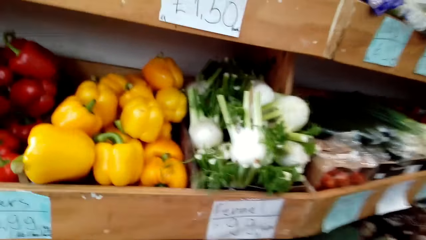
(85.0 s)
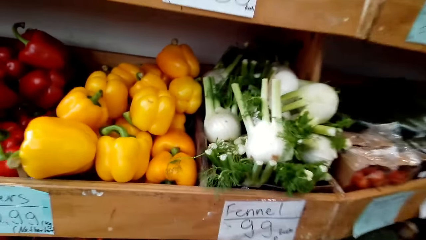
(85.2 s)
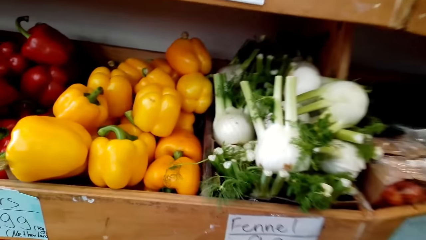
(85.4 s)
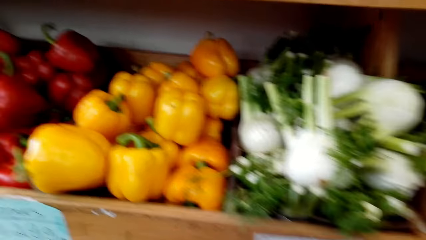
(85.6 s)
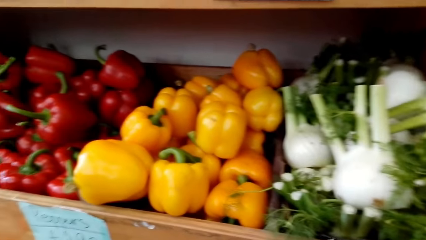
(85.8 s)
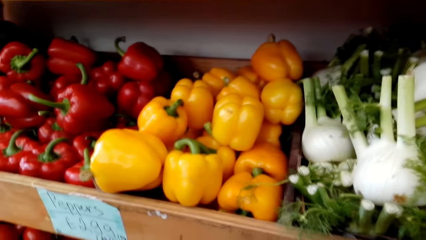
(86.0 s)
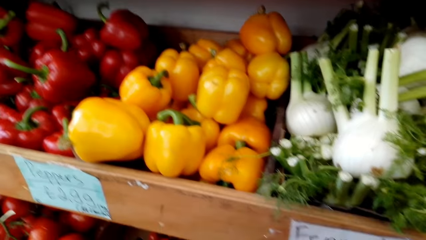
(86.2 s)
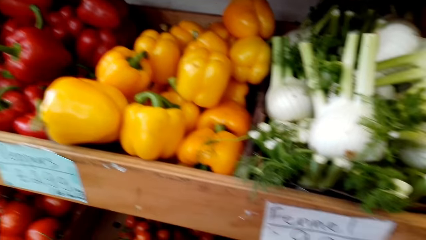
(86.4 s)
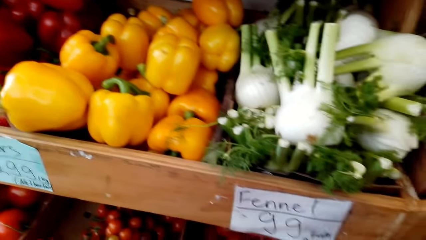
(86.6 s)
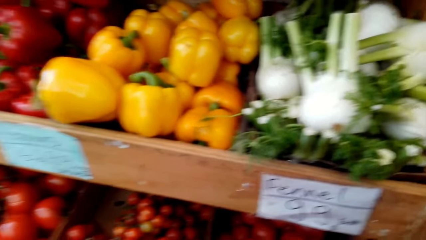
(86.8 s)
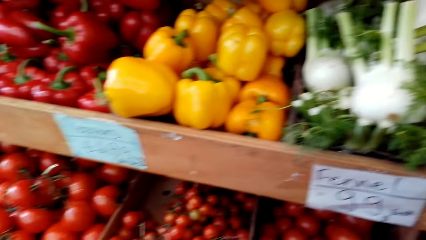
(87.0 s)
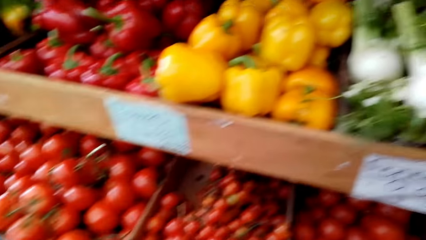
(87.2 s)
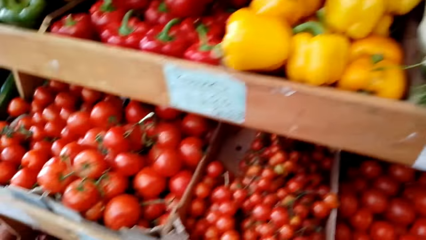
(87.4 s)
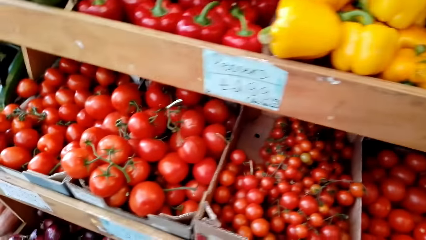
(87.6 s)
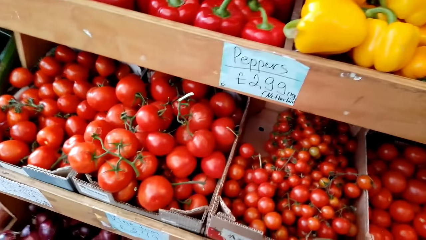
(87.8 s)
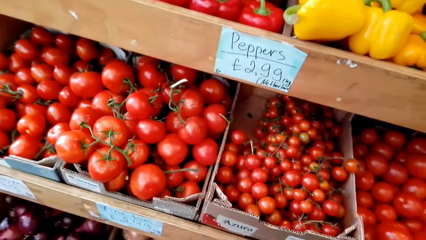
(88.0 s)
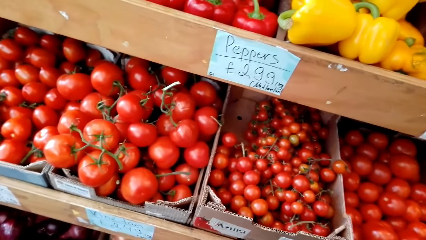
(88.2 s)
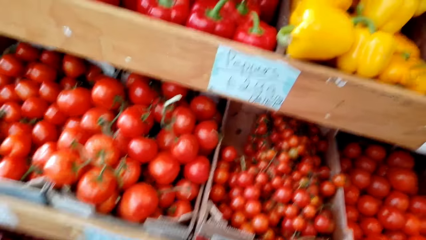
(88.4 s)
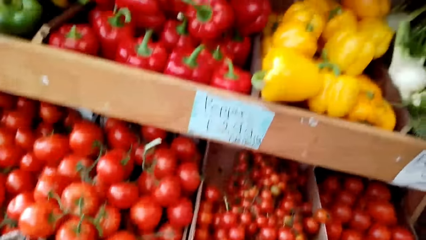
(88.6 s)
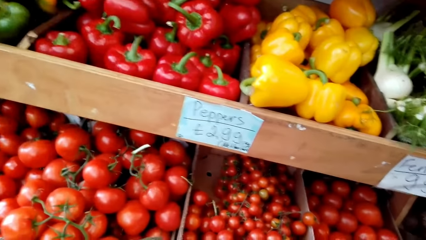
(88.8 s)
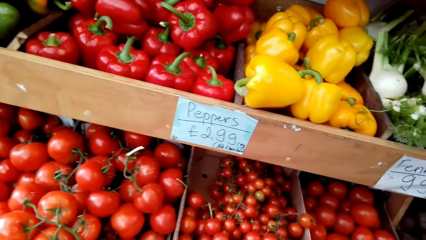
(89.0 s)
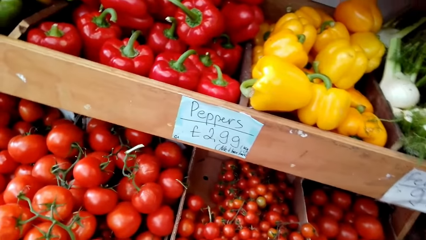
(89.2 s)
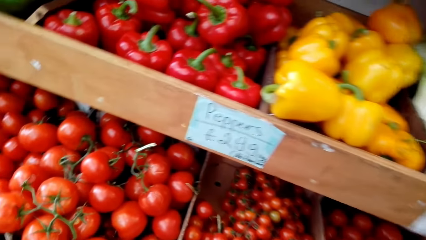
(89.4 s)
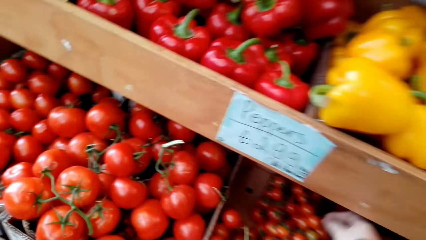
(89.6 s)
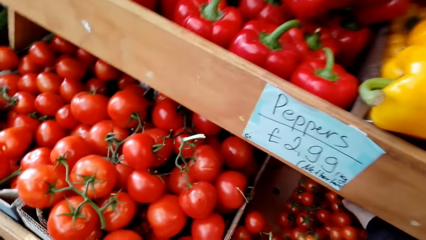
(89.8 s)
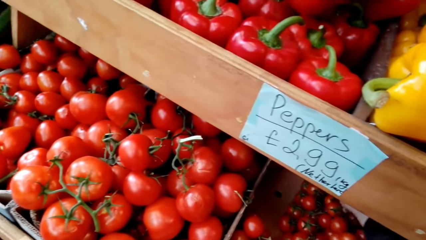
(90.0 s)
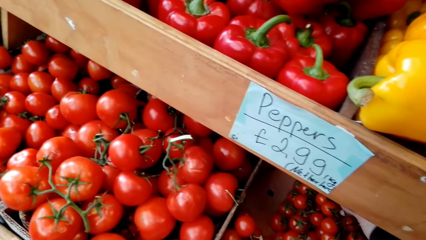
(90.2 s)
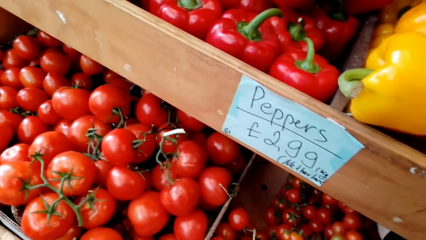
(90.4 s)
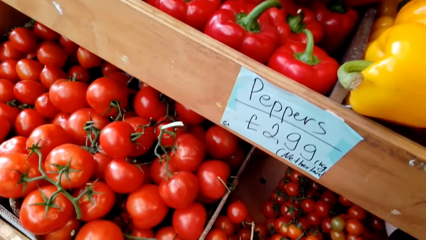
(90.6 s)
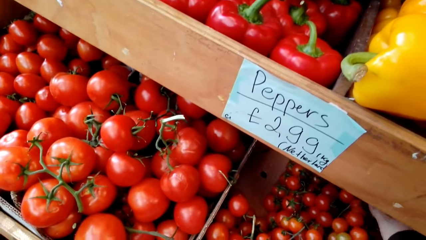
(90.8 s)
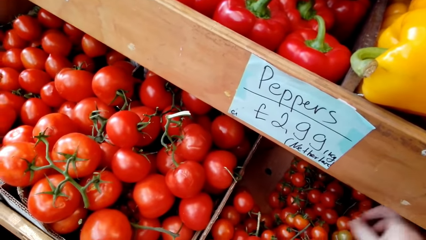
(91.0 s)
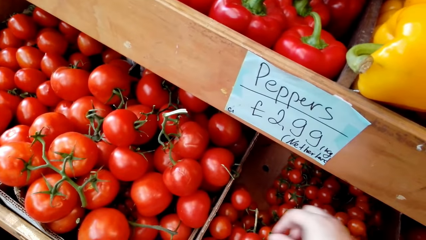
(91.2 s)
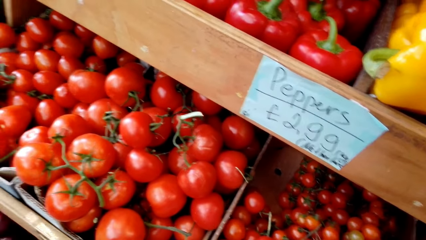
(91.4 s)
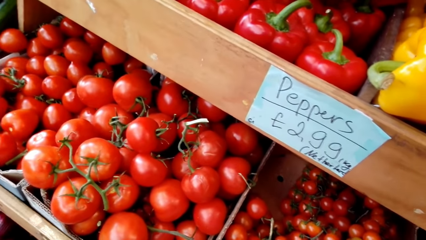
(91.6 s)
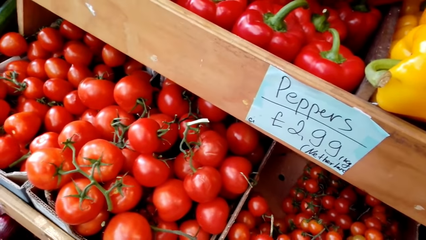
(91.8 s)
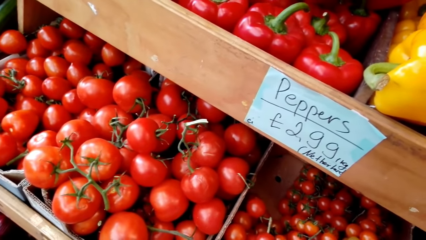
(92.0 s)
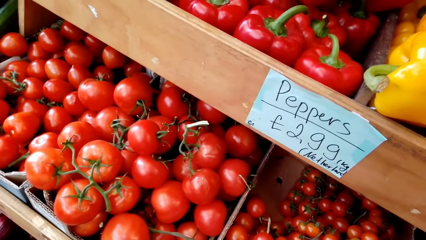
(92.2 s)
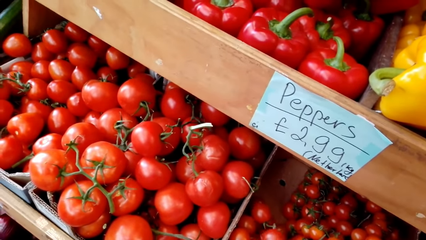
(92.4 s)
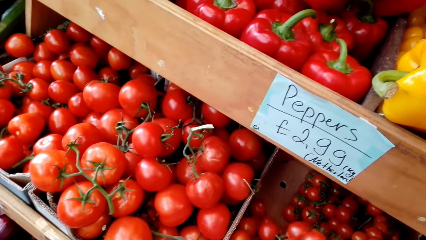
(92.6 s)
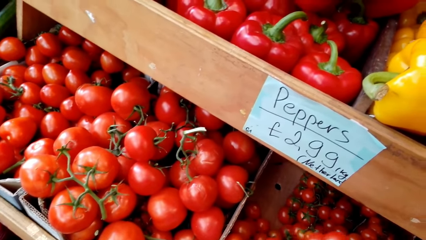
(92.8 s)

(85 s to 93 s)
The camera wearer picks cherries or tomatoes from the shelf.

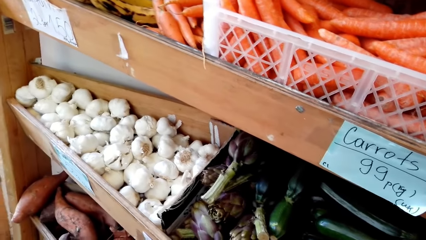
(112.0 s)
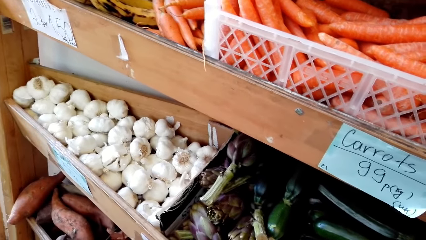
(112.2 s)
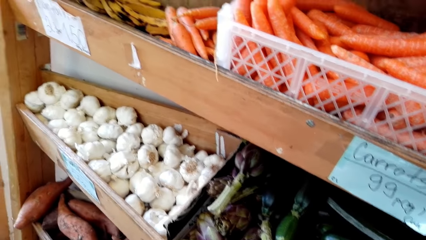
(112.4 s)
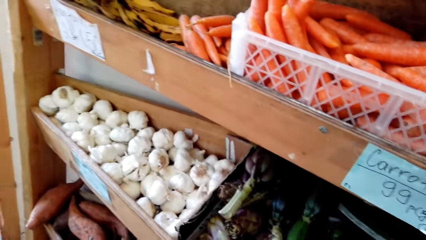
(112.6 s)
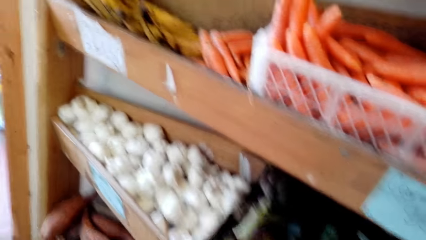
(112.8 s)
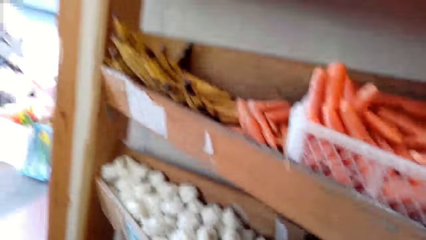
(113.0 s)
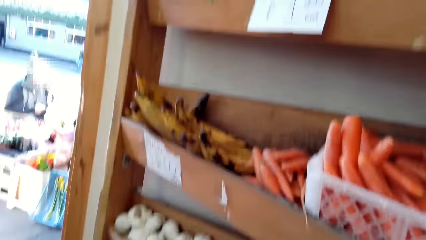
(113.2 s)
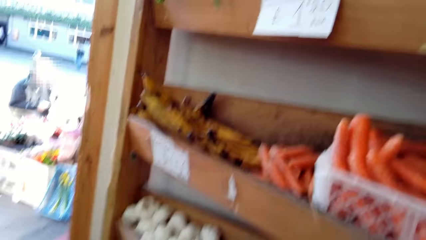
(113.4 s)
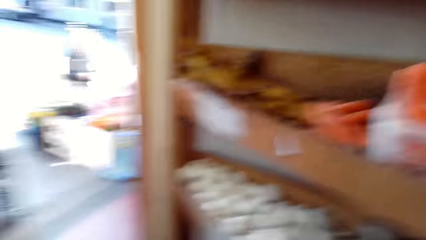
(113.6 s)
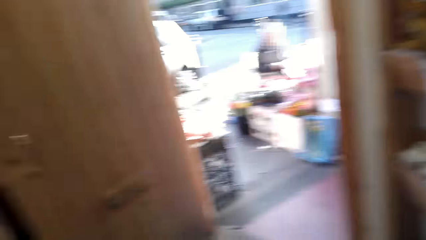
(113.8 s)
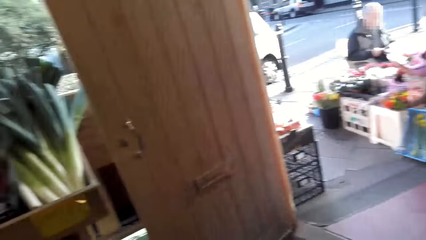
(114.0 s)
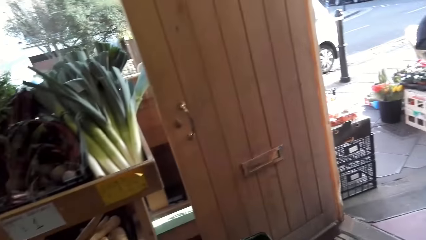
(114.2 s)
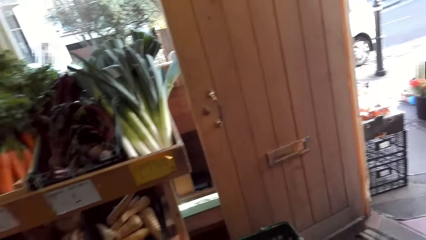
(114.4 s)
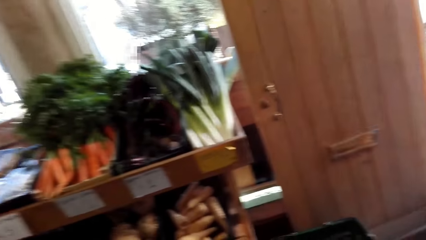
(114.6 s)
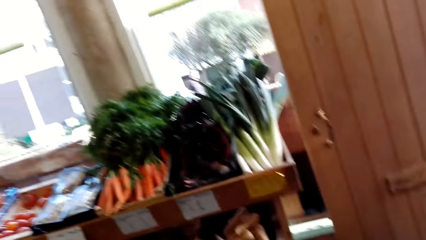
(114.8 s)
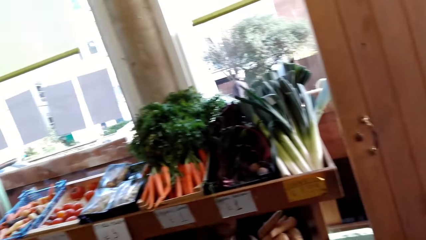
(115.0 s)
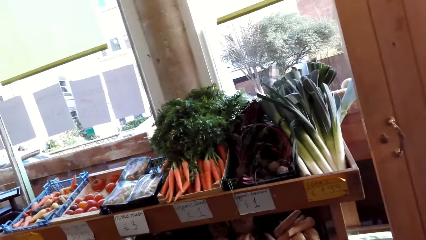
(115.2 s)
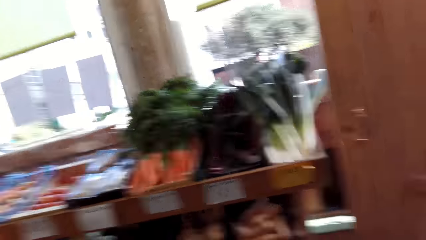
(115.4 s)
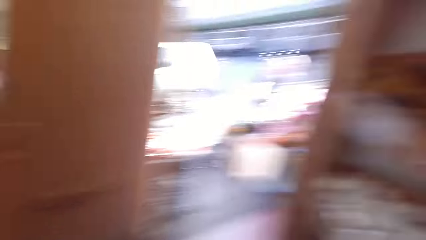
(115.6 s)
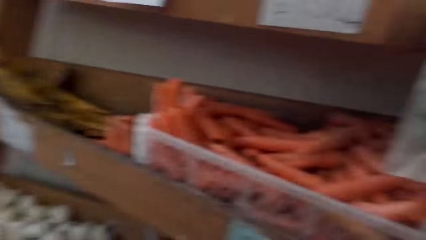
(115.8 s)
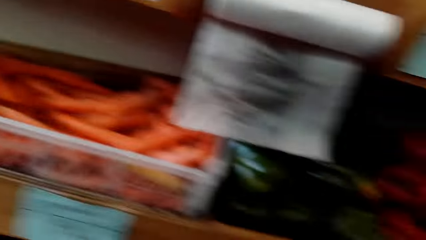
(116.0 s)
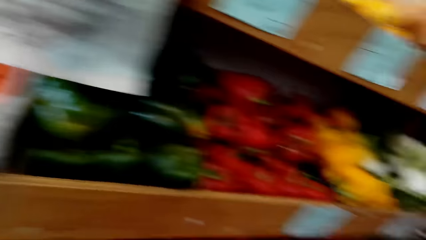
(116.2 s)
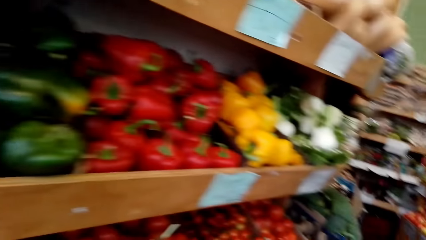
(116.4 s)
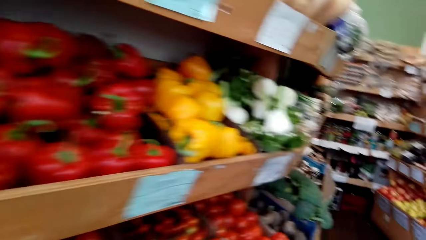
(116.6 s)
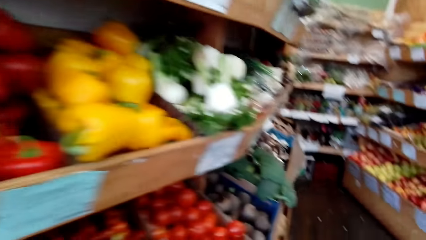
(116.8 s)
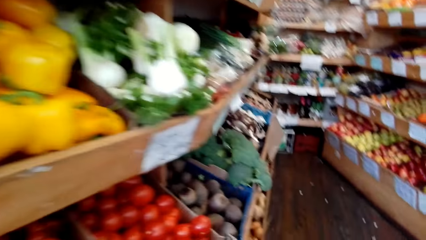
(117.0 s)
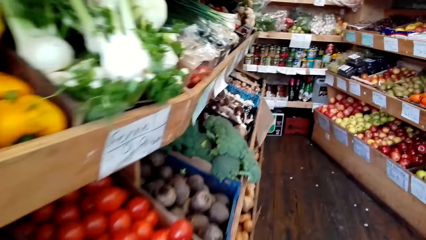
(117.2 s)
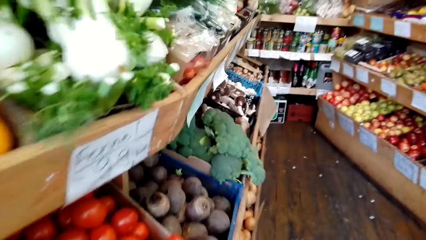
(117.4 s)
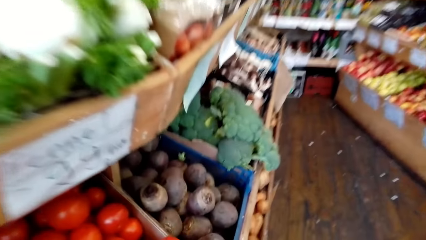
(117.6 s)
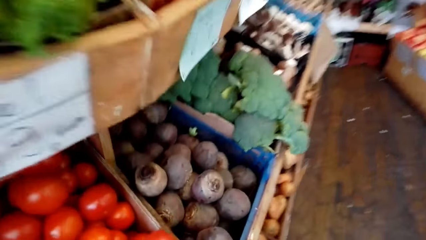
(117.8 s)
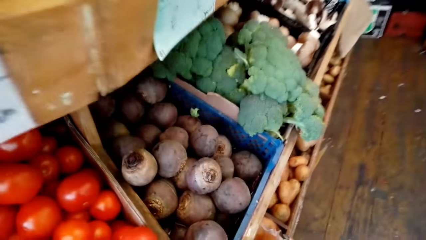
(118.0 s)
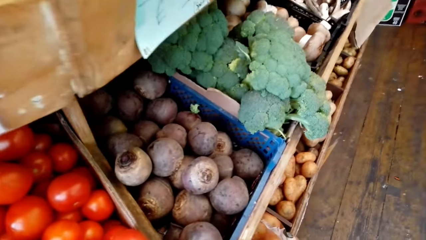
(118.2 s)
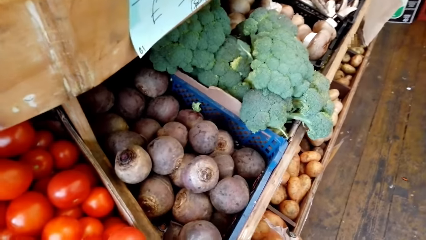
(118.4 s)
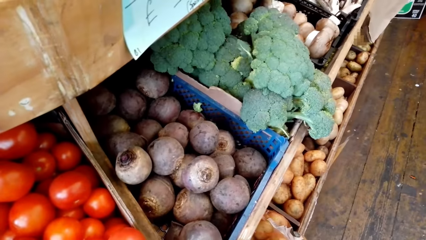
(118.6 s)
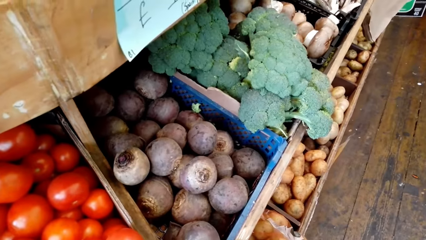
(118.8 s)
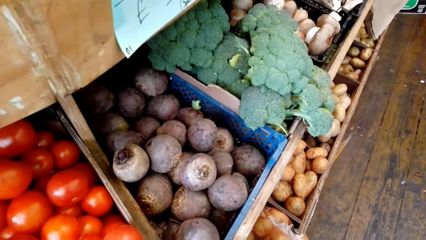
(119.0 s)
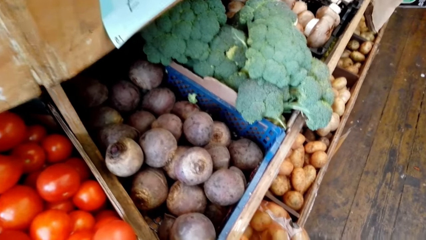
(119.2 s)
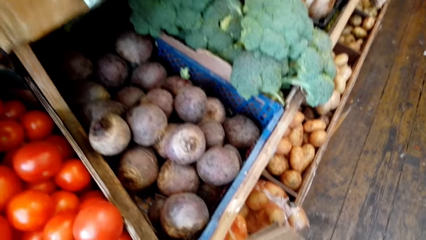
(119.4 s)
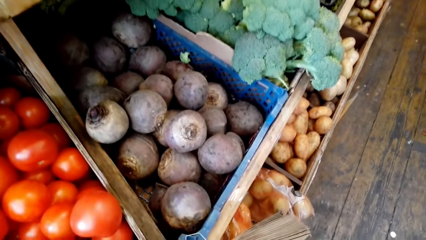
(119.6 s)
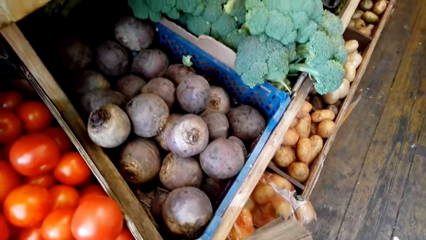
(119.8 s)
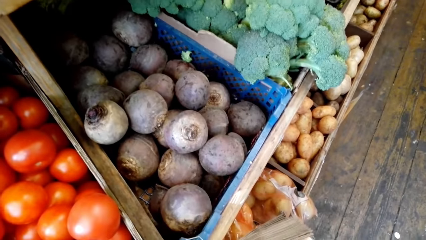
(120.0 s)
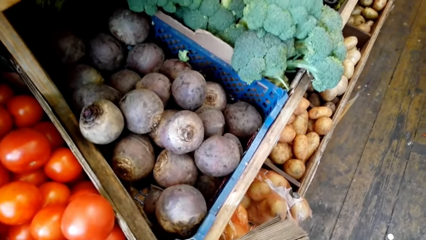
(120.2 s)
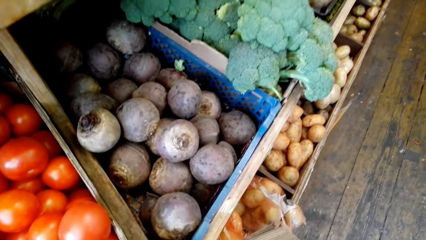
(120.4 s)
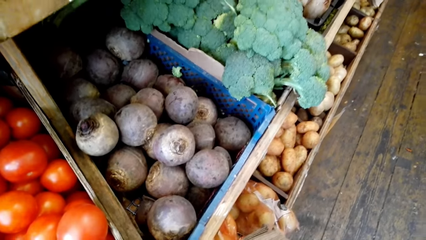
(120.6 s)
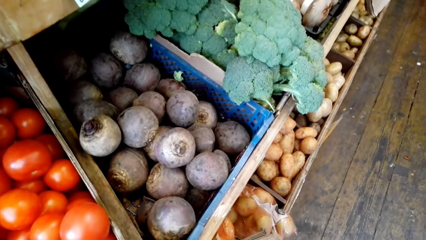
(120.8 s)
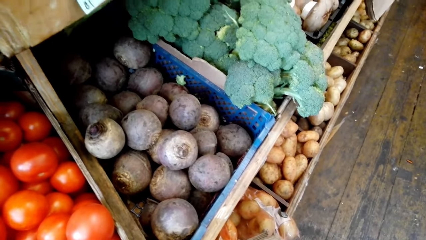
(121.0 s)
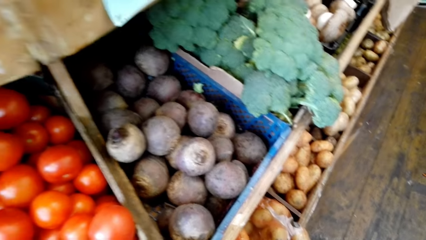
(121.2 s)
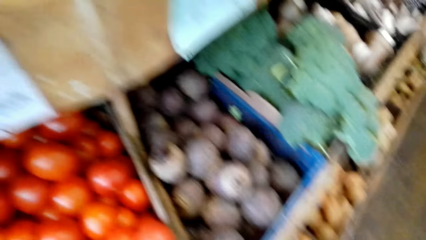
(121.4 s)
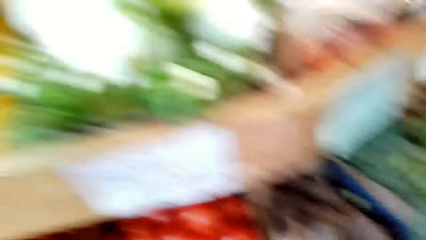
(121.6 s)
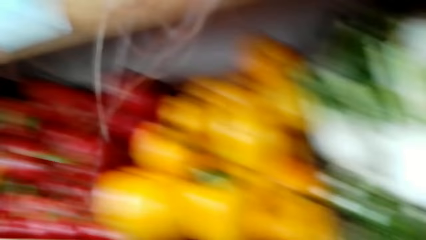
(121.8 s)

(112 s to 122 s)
The camera wearer looks around and walks around.
